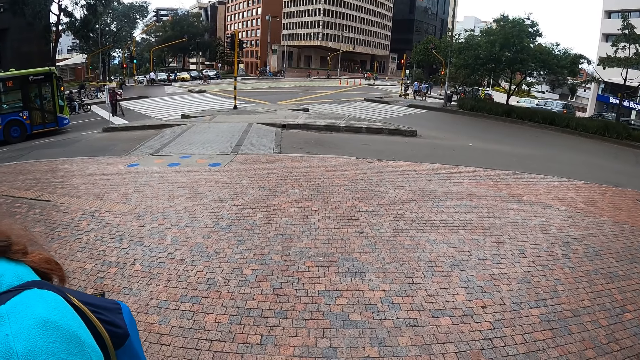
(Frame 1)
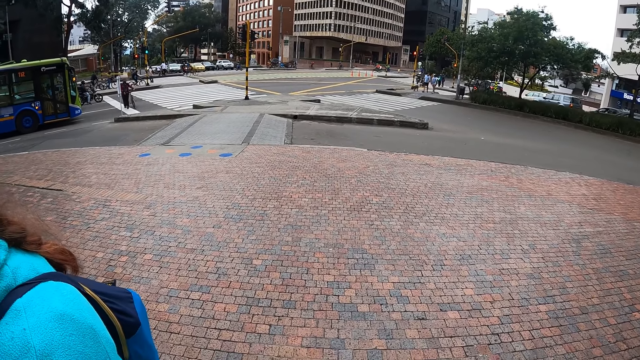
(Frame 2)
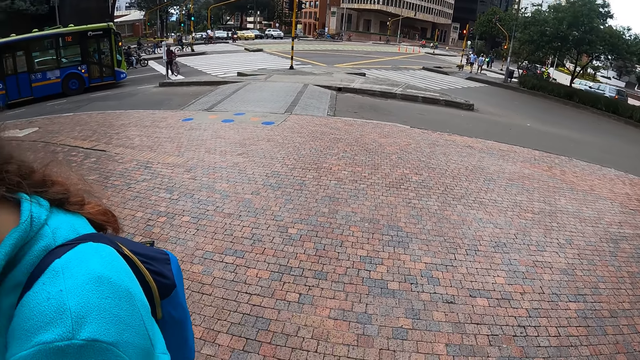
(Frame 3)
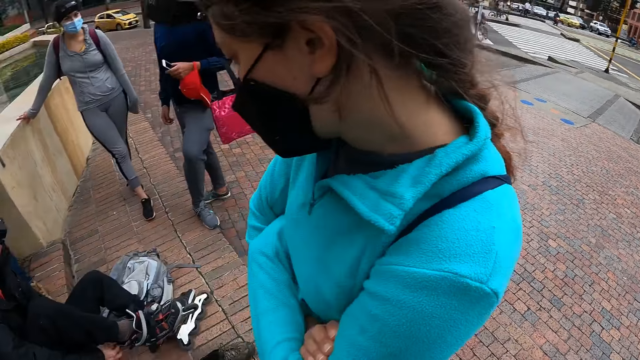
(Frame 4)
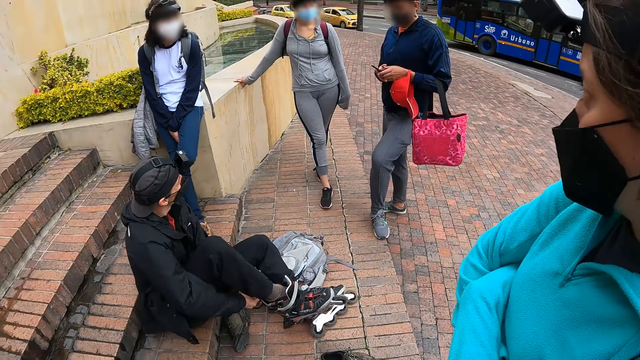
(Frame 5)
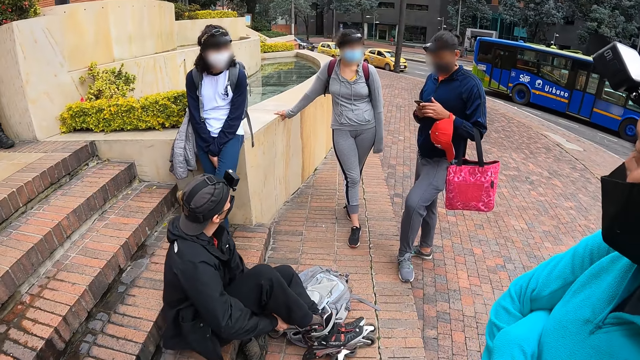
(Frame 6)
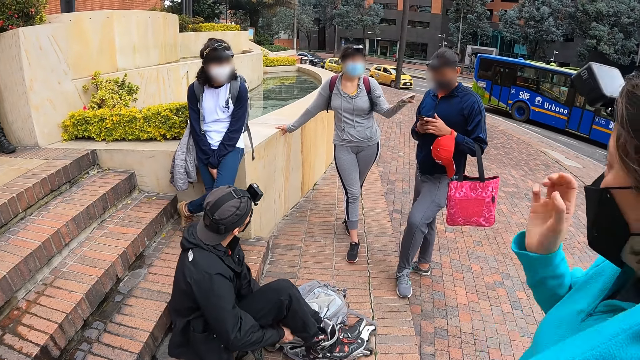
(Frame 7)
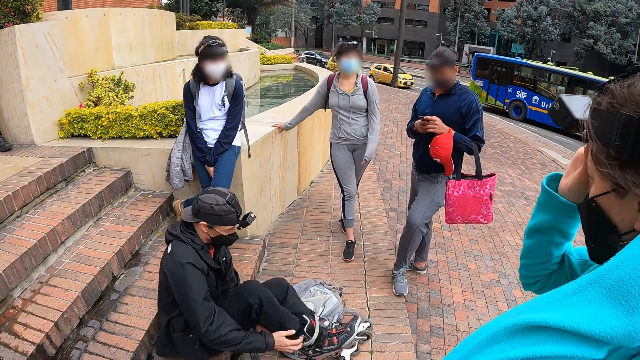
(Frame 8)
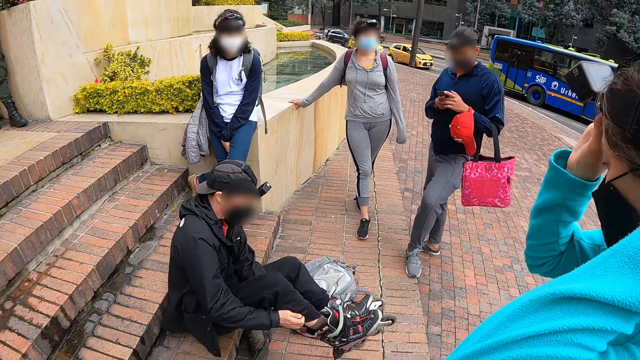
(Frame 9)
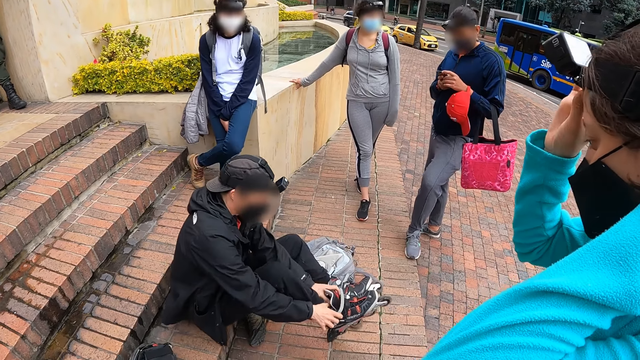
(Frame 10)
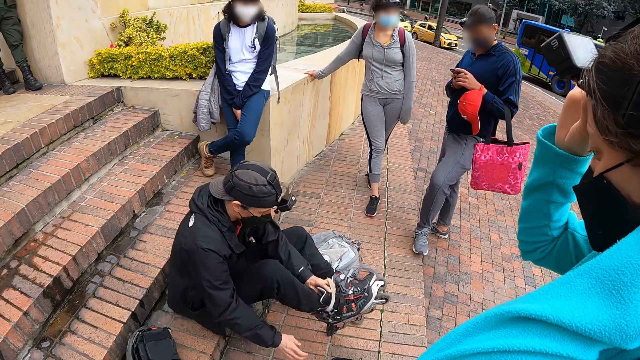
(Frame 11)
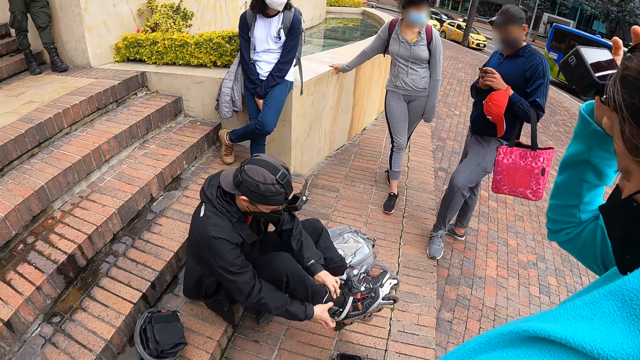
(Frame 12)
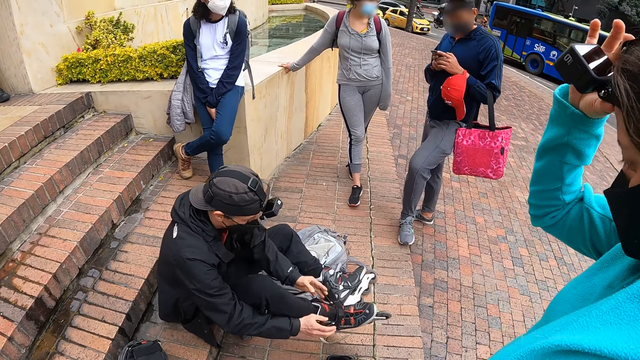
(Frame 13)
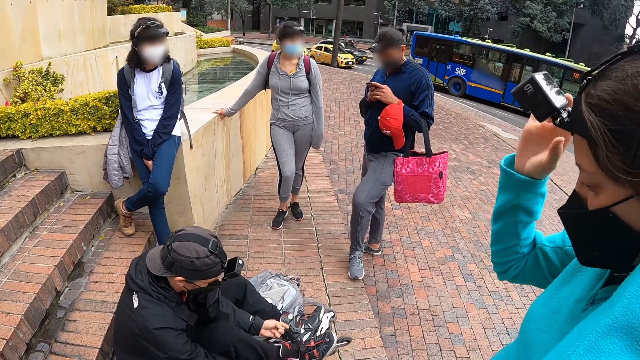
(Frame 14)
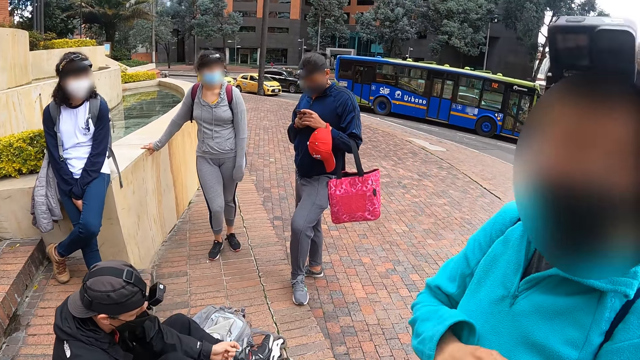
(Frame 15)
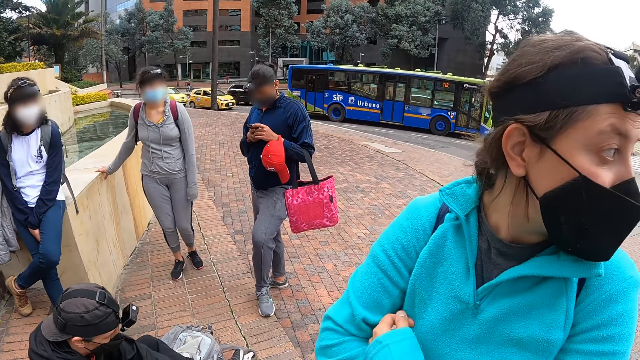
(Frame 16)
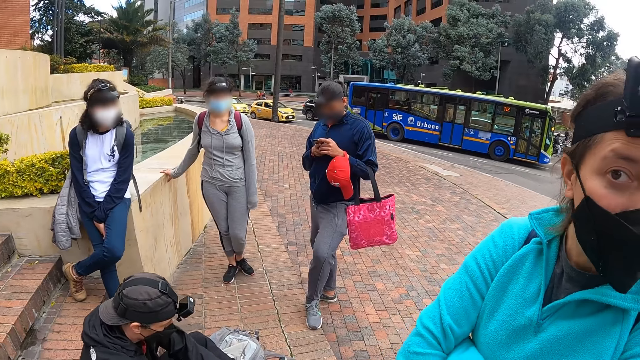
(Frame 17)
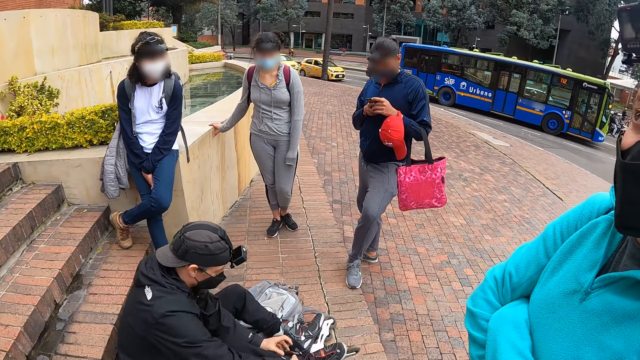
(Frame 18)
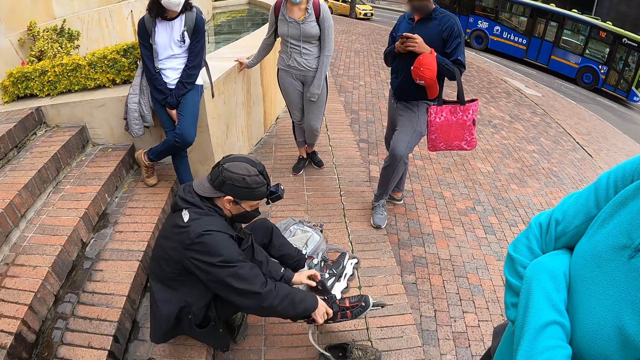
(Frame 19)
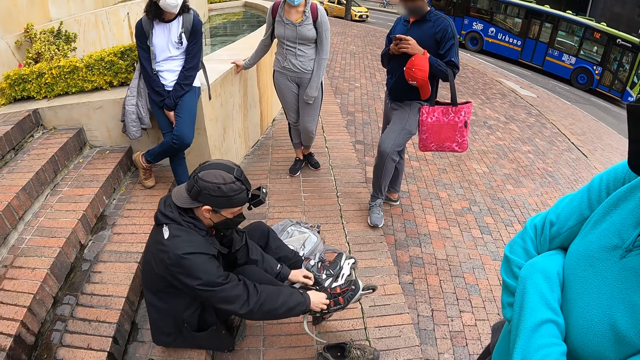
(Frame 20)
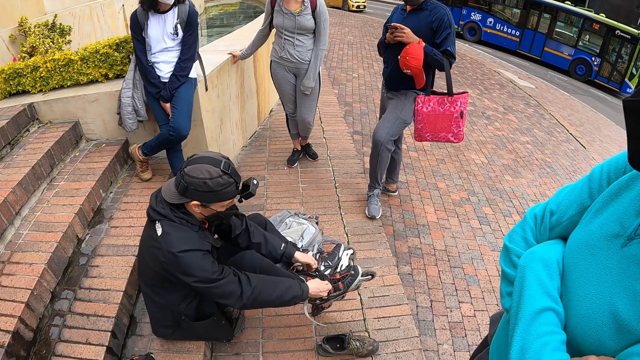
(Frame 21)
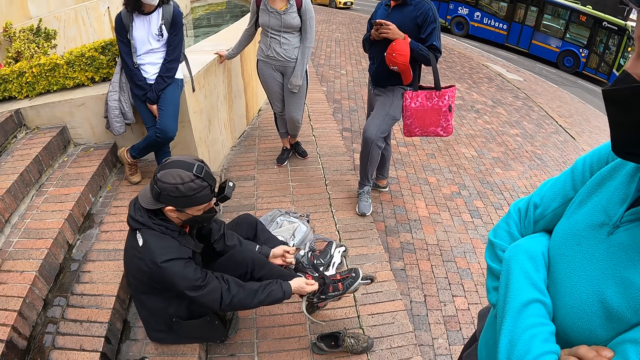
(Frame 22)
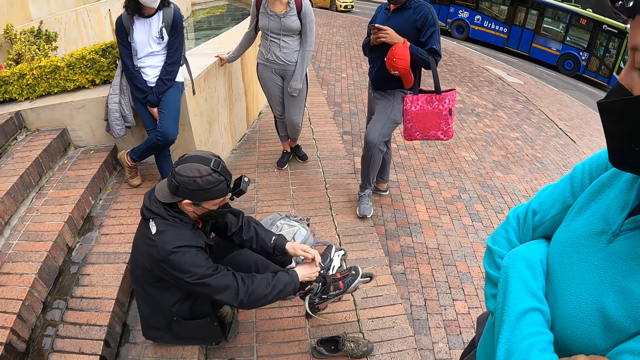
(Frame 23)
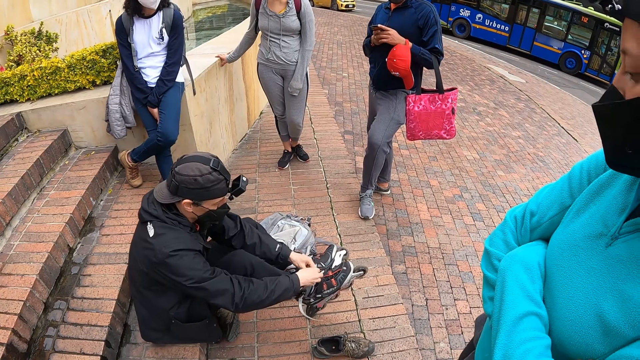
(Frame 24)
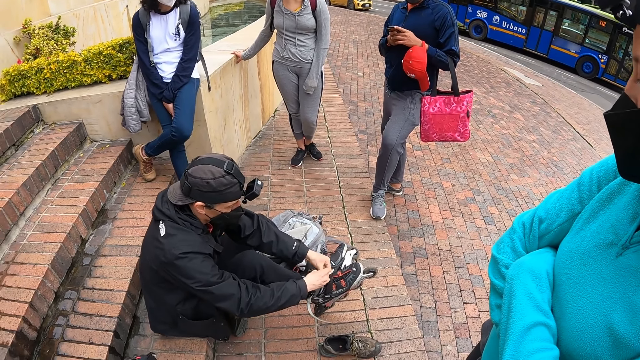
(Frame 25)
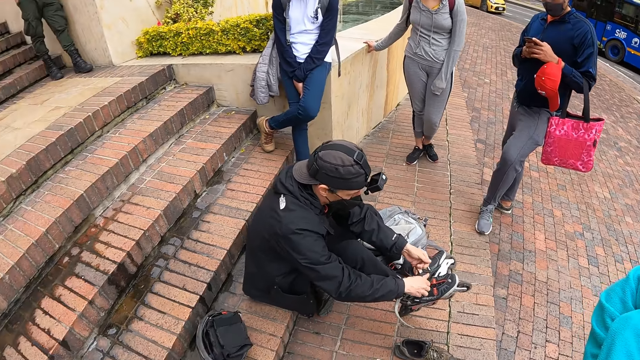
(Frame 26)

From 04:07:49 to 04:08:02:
The man wears the roller skate on his right leg with his hands. A person puts on the skate shoes. The camera wearer looks at another person. They look at the first person.

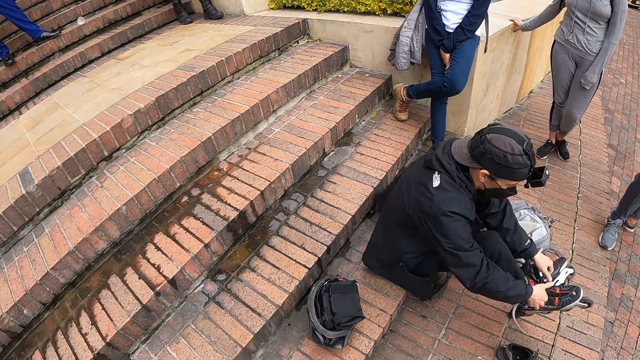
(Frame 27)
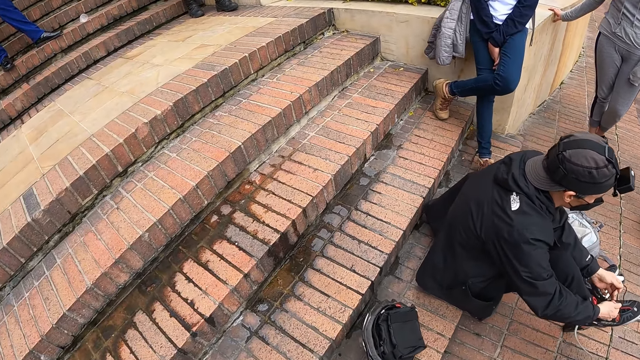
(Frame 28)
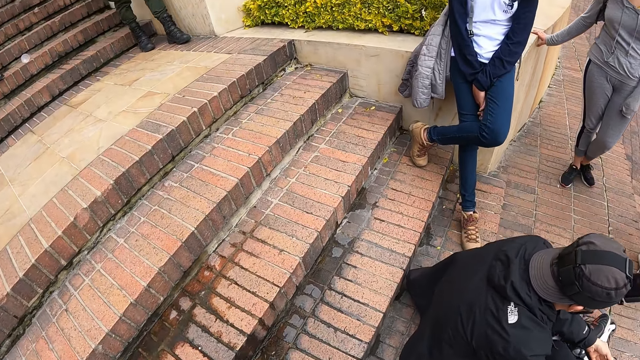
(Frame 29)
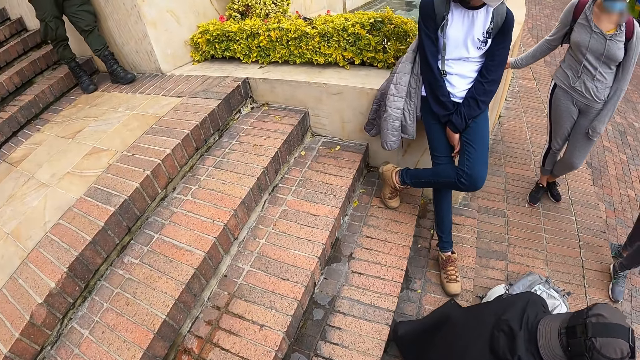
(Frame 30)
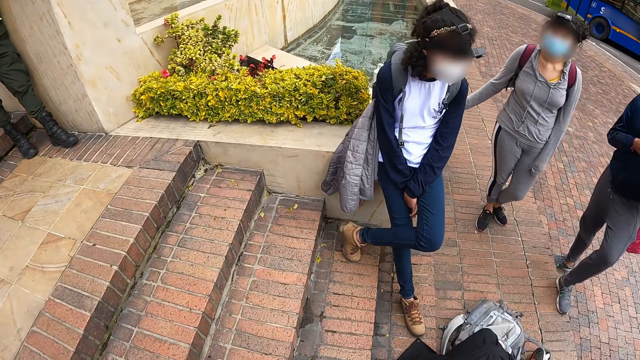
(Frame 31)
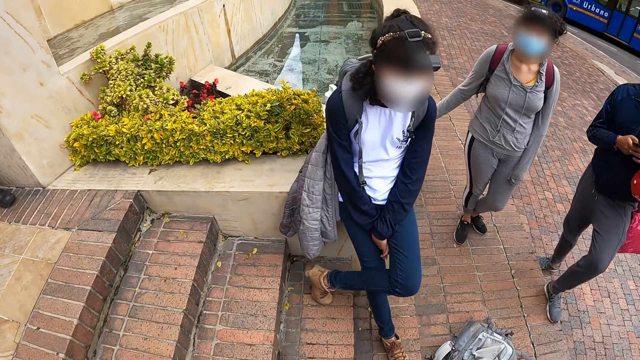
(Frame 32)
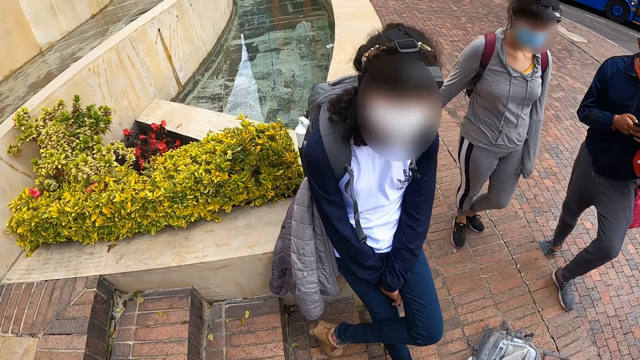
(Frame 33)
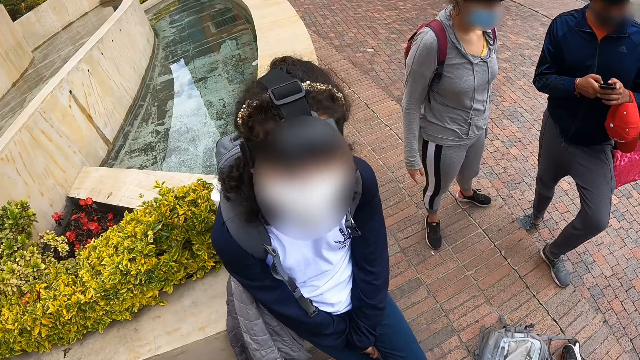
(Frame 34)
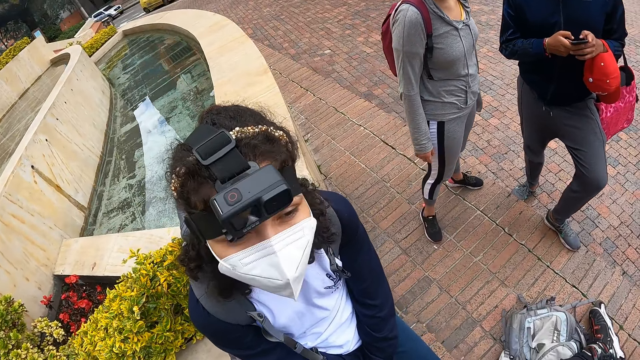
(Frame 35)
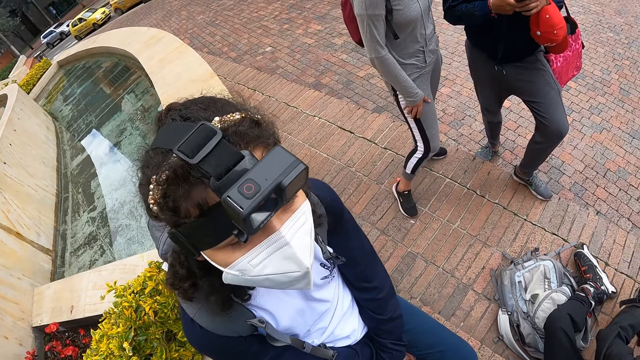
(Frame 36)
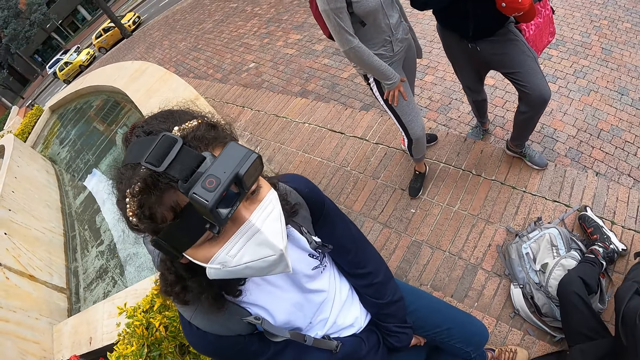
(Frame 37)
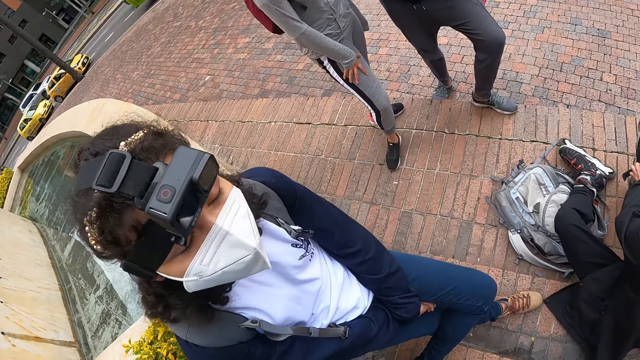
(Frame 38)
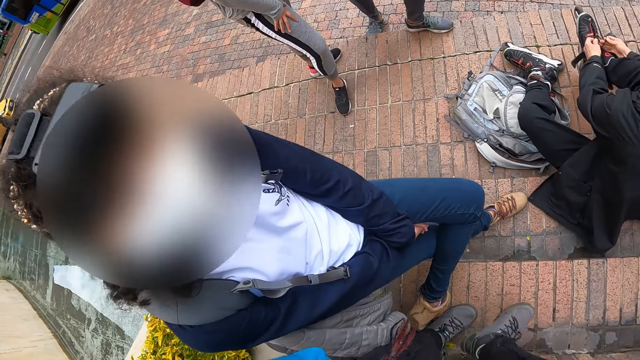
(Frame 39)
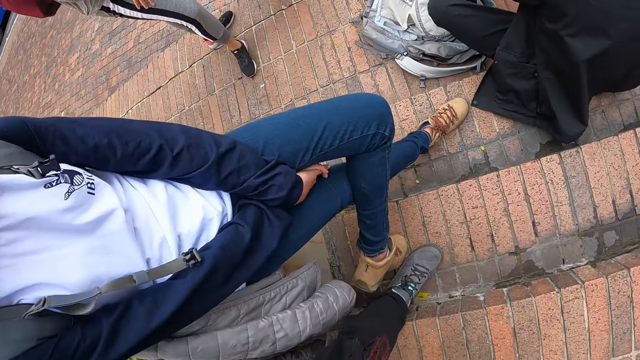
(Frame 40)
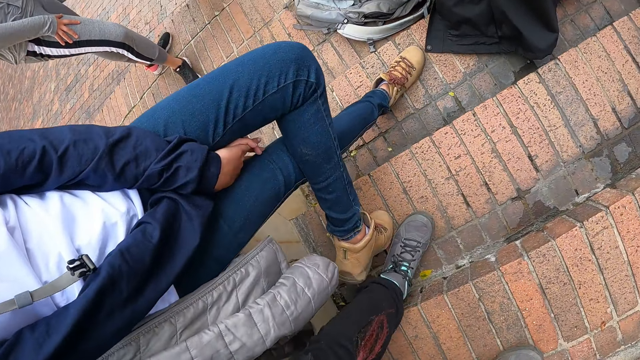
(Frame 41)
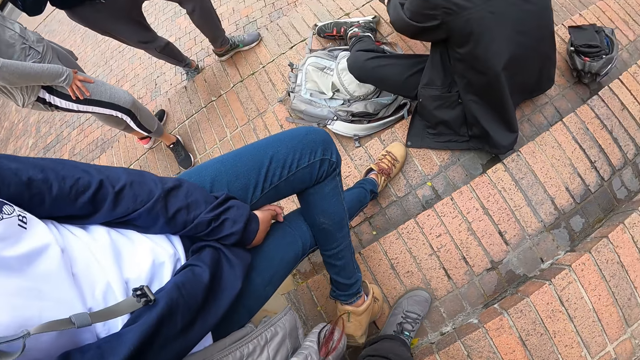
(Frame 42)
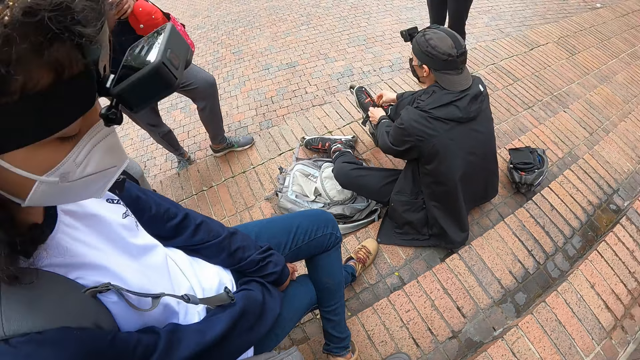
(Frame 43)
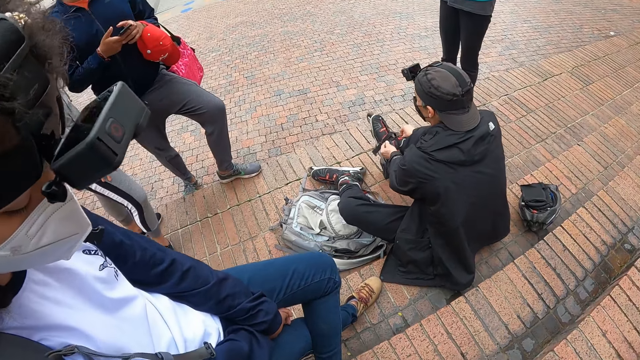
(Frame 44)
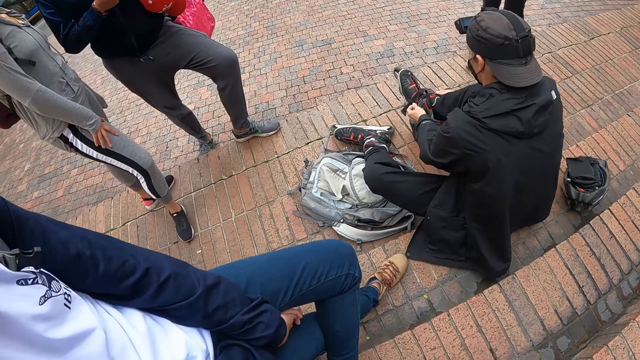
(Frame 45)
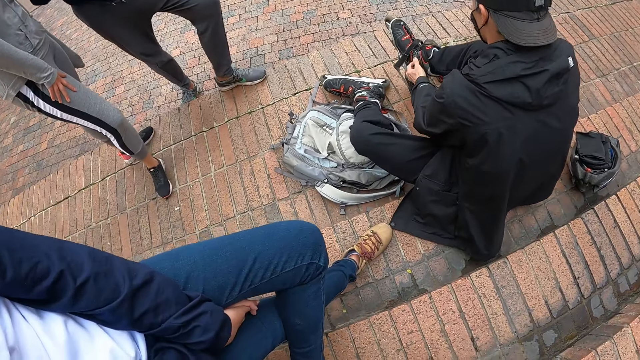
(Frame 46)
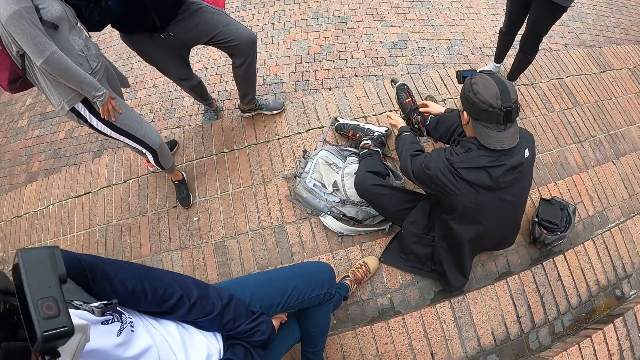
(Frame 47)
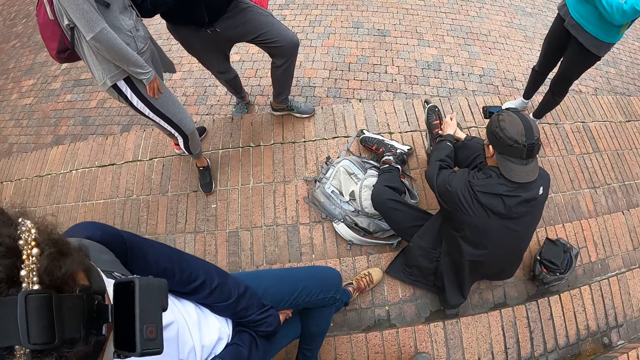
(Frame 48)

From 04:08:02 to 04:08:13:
The camera wearer walks towards the stairs. They look at a woman. They look at a person.
